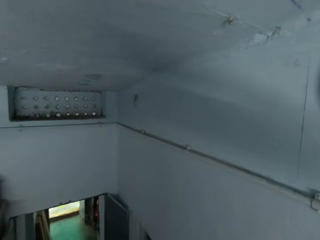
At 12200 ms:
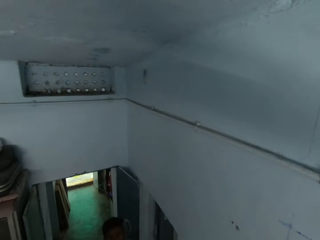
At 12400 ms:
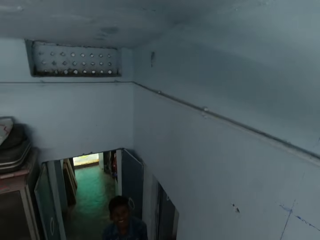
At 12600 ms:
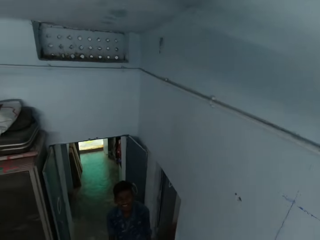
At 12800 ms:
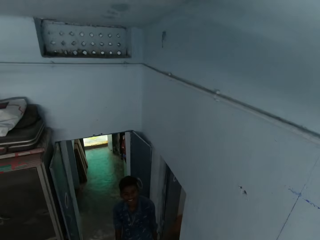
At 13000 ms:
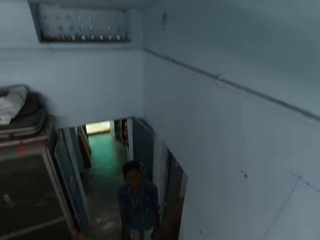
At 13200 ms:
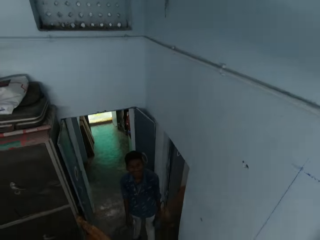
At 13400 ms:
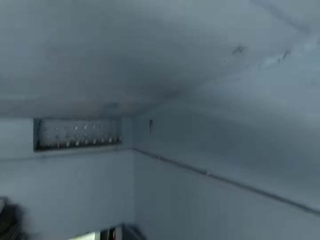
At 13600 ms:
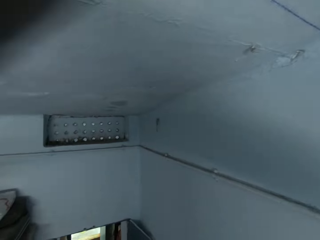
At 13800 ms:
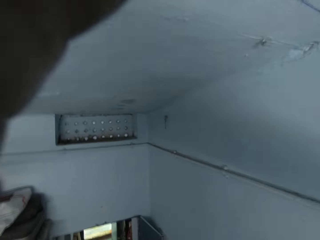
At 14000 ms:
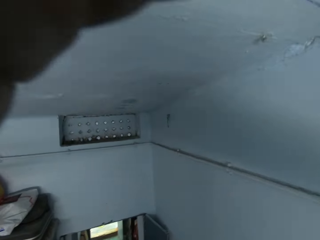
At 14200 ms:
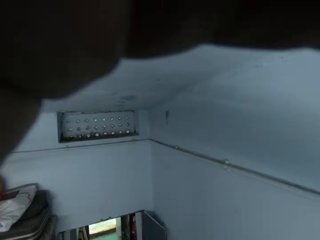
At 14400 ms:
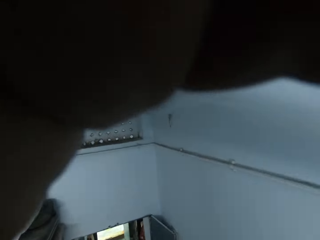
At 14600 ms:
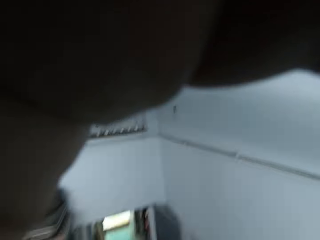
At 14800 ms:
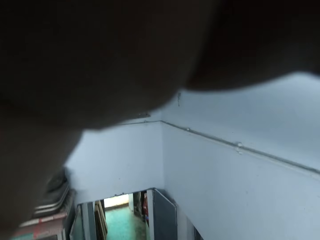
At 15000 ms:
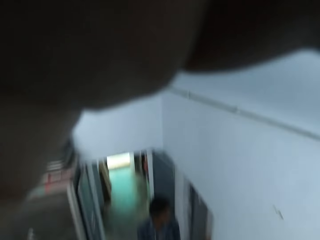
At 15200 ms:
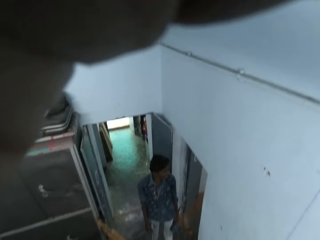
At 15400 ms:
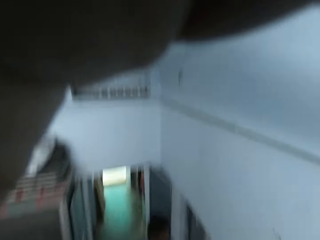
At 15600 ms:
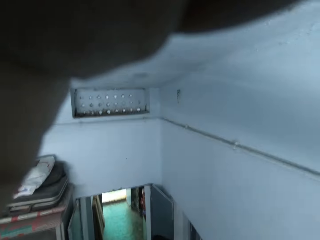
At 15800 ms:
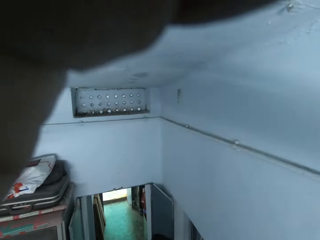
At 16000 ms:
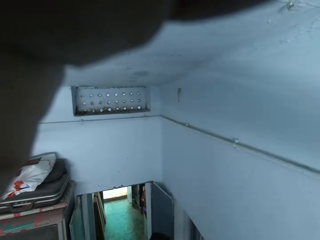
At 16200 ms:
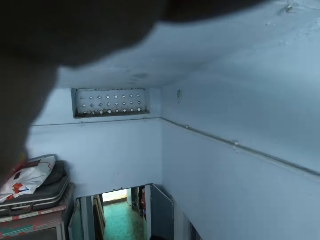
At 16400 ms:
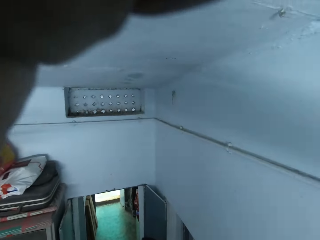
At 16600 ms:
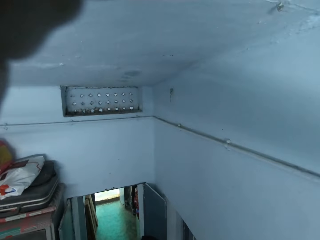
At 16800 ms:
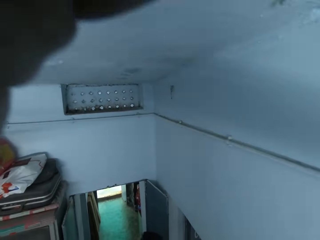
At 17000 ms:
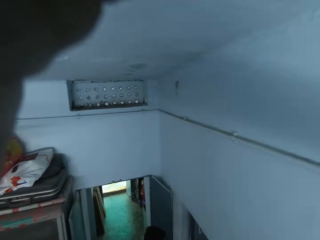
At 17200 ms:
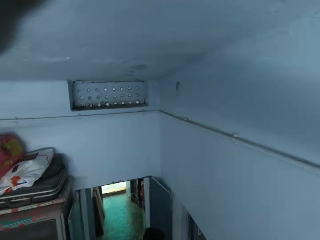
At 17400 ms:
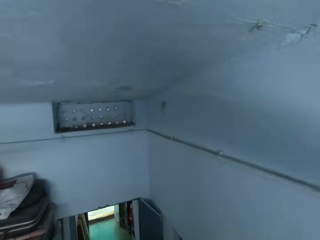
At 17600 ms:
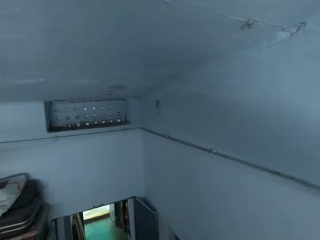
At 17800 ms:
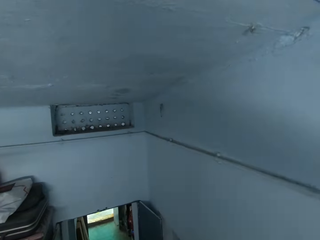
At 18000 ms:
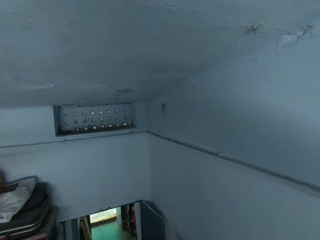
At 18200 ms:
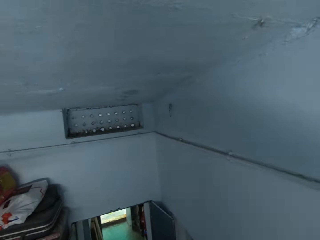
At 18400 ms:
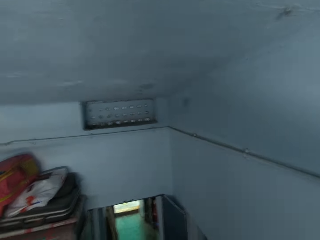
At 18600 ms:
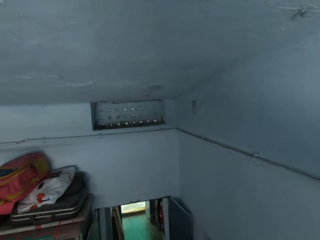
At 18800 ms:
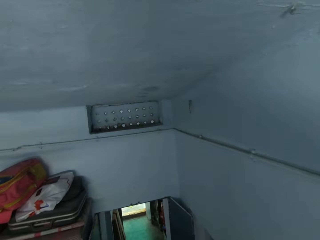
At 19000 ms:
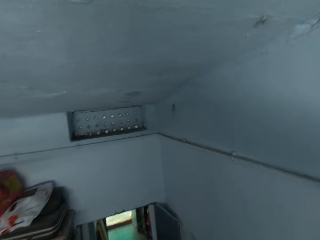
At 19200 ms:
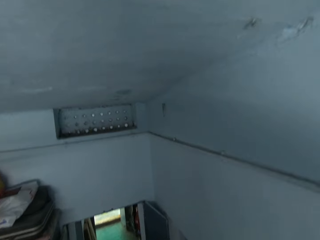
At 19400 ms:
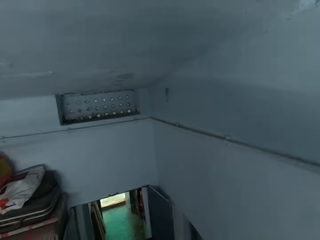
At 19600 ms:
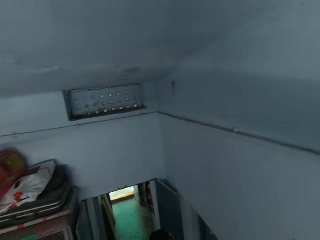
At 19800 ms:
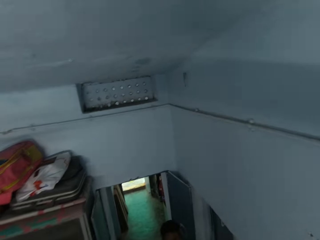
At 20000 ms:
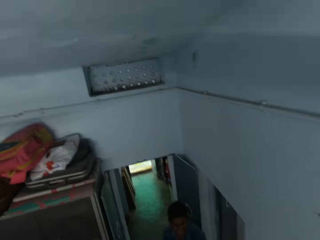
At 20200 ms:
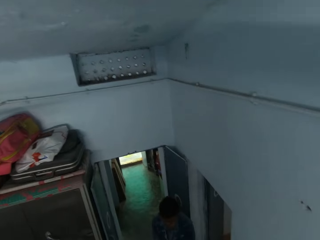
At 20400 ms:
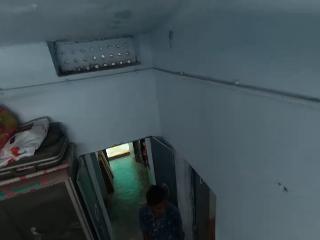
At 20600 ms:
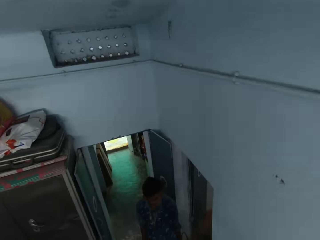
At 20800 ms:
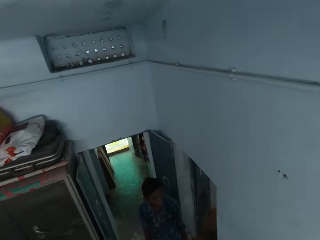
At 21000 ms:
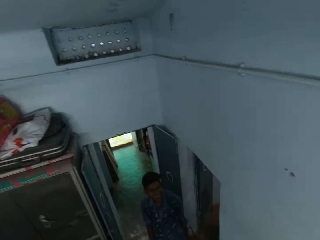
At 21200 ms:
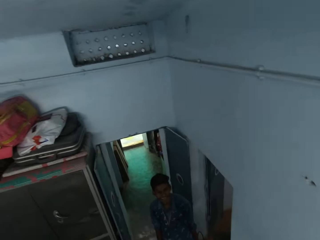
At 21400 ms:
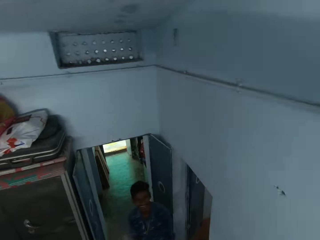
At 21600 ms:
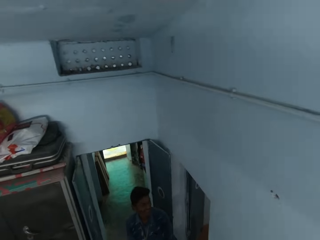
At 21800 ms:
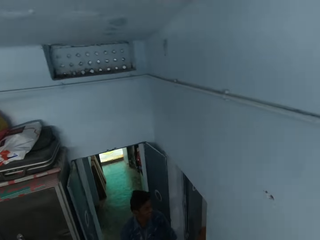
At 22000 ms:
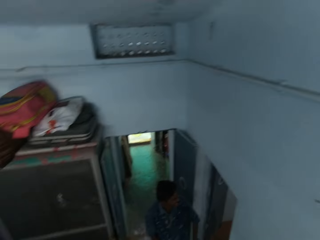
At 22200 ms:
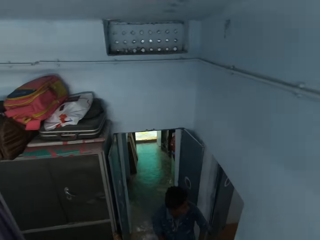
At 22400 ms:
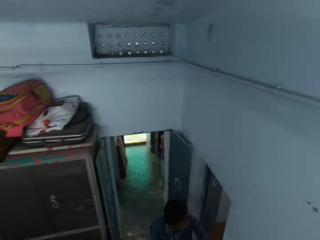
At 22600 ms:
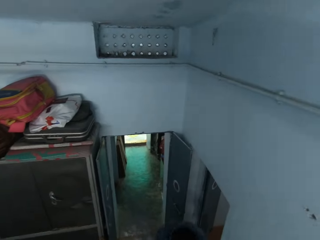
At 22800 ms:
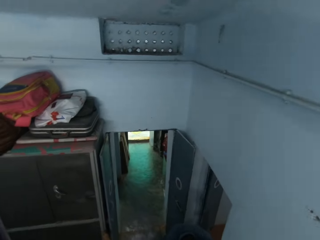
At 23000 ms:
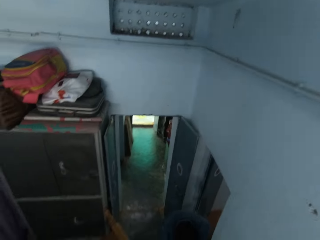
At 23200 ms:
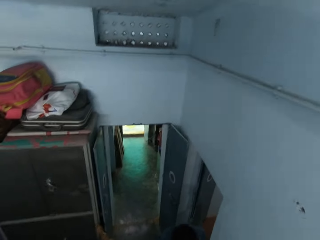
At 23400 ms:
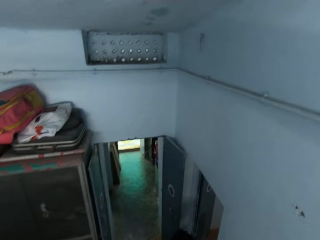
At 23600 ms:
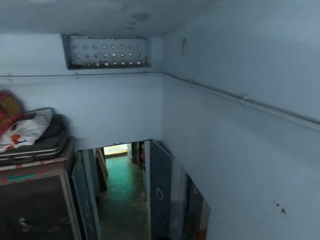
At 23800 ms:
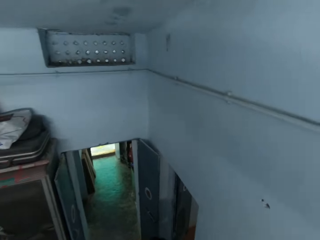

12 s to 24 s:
The camera wearer adjusts a camera on his head with his left hand.

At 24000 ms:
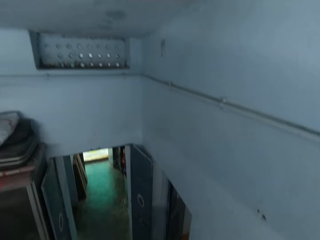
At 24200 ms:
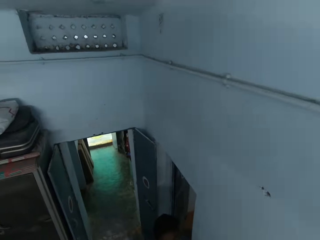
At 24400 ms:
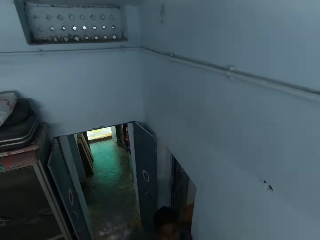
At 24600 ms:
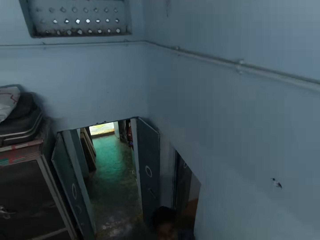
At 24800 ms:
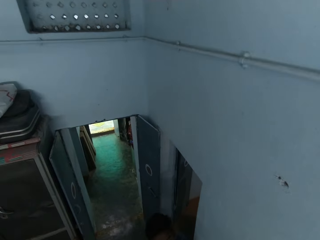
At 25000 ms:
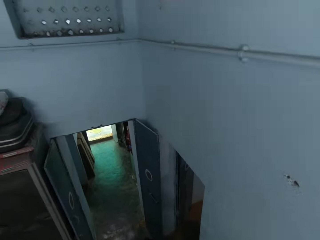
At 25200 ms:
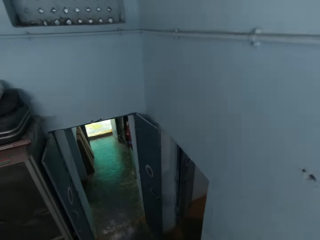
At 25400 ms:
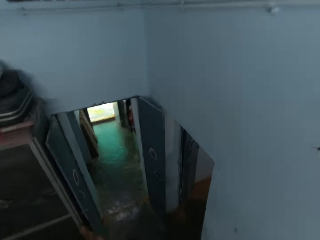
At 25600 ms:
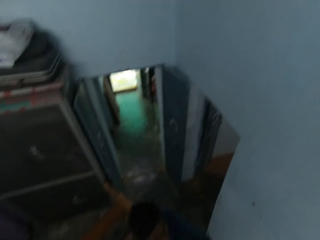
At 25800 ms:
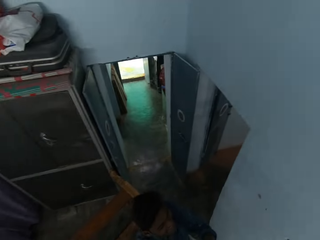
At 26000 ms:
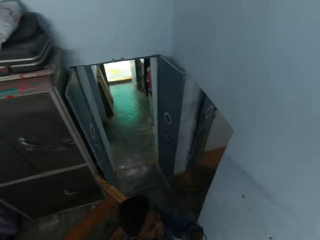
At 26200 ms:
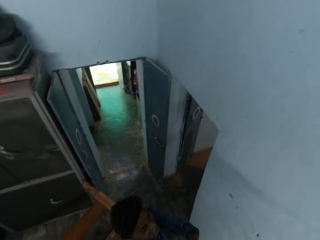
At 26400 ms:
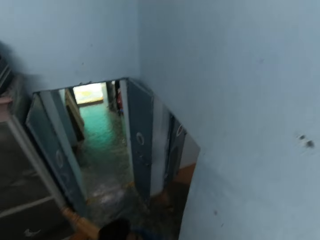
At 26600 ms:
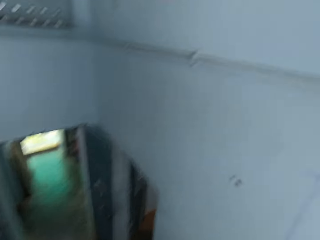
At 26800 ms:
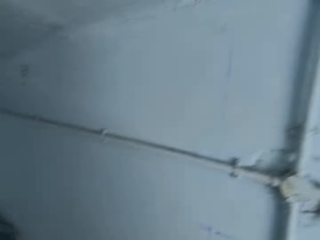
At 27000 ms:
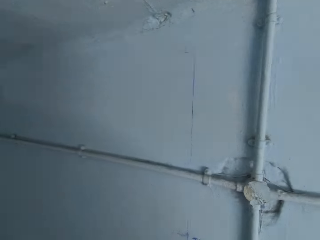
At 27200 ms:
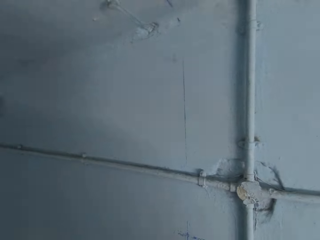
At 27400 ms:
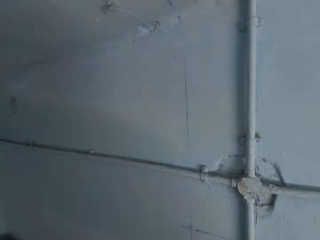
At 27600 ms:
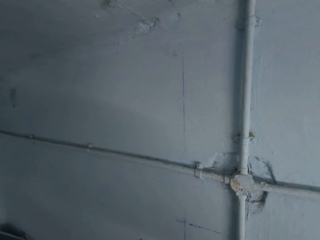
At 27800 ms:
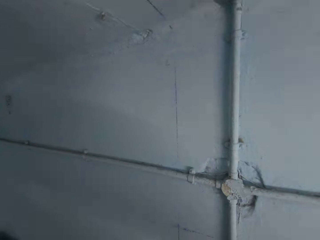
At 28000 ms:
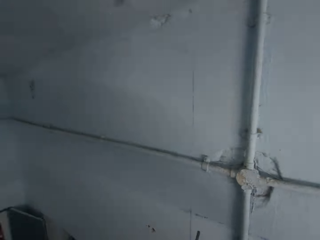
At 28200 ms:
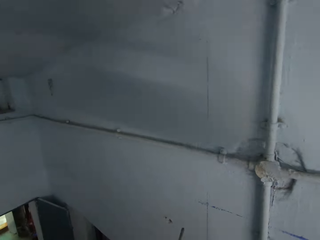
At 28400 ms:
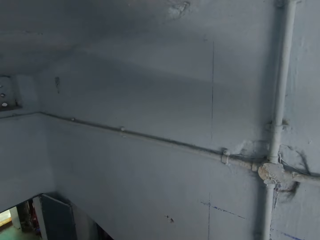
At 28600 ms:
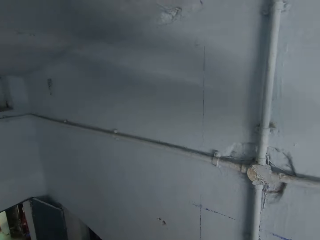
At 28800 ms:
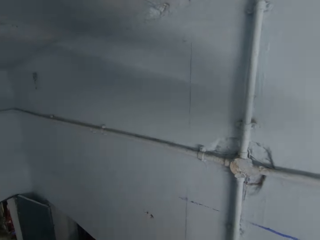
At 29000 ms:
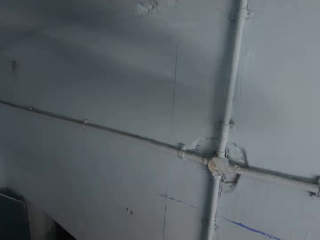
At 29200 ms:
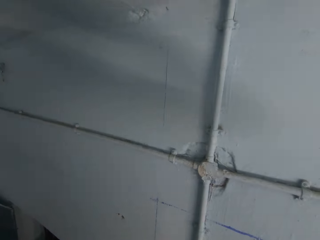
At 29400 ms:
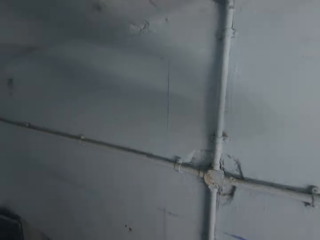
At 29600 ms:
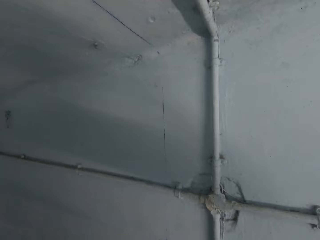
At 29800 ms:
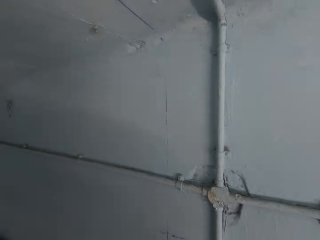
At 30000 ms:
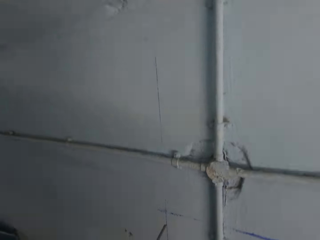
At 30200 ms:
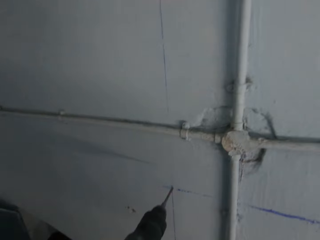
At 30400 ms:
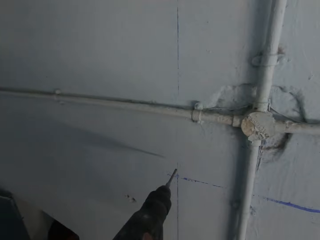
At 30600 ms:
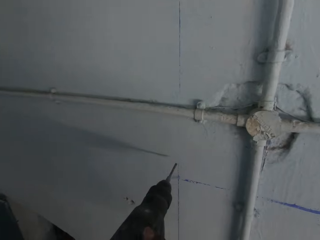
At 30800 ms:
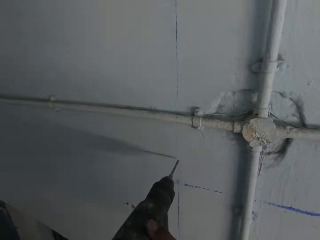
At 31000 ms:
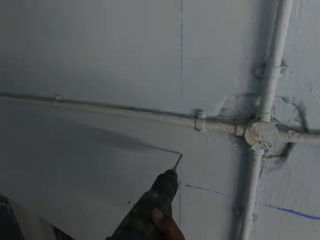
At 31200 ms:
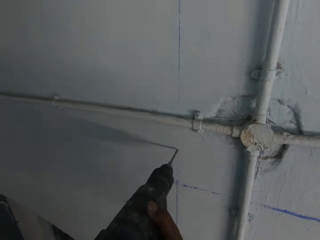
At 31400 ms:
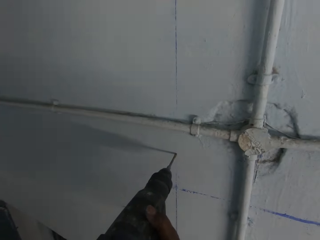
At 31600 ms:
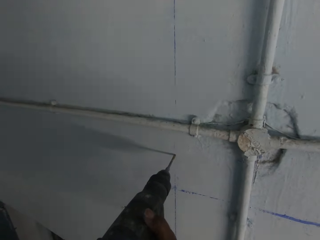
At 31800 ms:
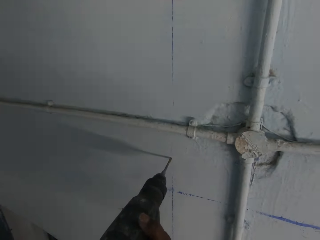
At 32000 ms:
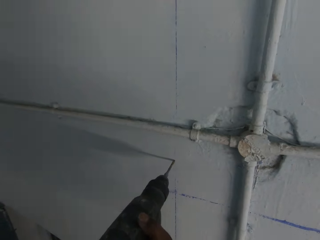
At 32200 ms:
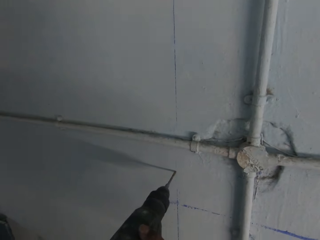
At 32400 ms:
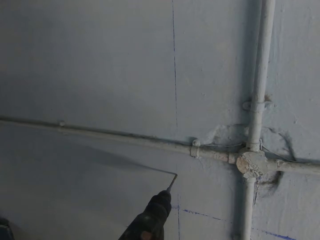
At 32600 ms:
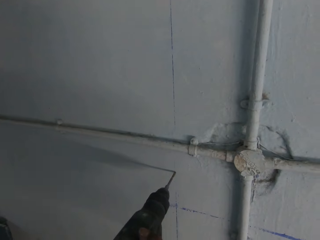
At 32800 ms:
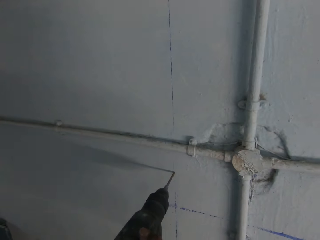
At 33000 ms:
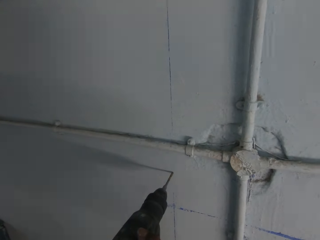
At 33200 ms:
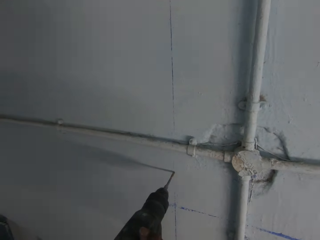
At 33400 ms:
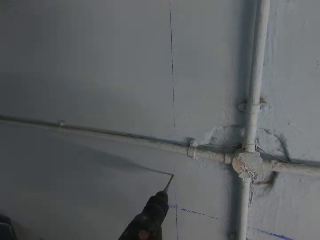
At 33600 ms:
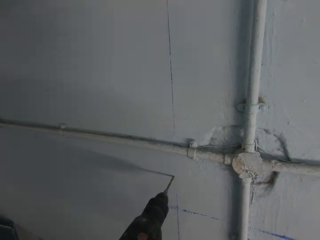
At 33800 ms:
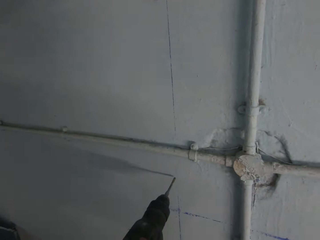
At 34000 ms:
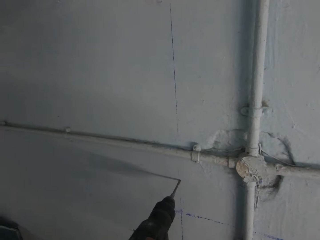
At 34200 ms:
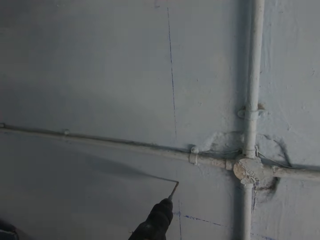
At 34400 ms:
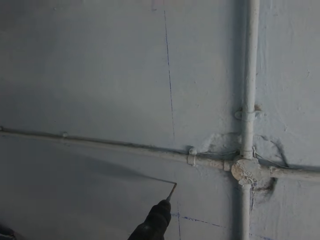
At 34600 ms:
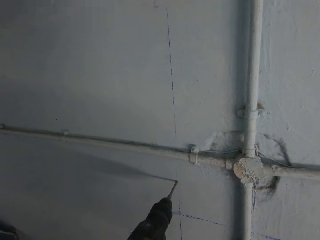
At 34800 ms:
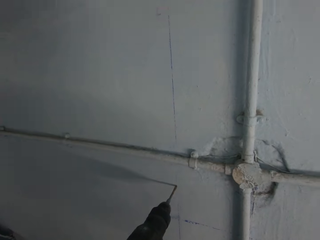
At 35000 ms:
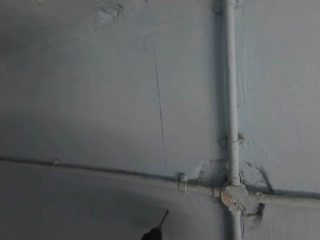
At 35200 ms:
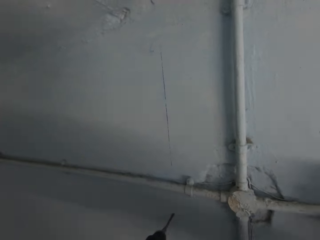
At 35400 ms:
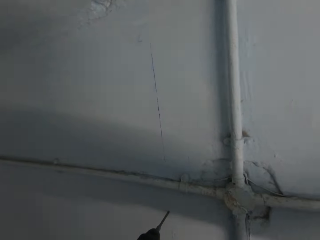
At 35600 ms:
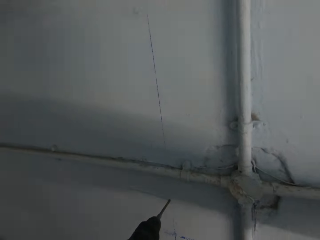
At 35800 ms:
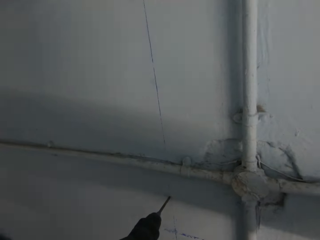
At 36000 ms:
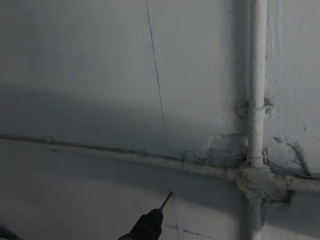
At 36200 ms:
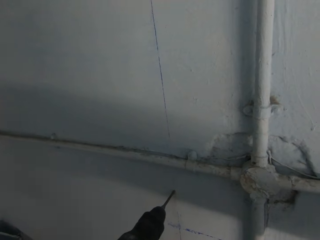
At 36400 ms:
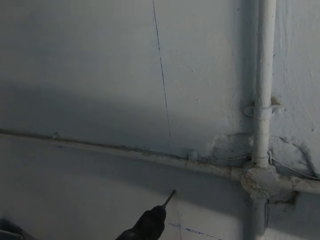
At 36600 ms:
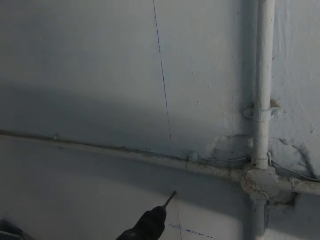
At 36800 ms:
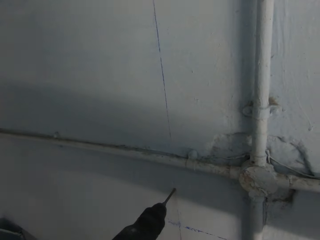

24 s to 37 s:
The camera wearer drills a hole into the wall with a power drill in his hands.
